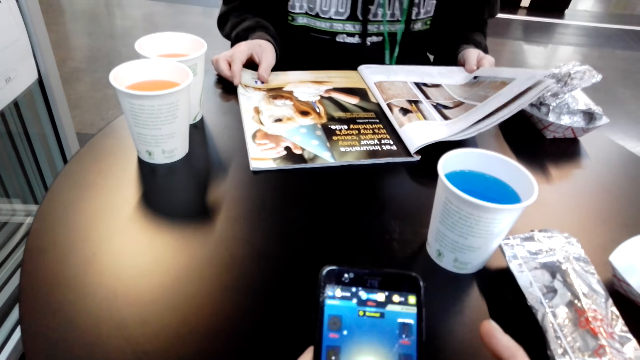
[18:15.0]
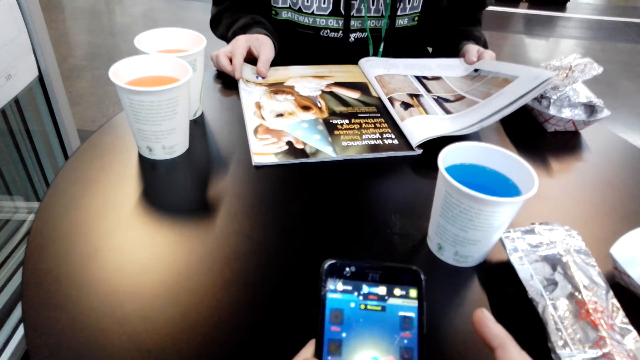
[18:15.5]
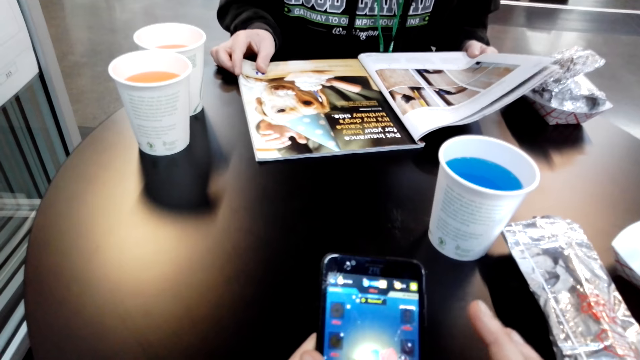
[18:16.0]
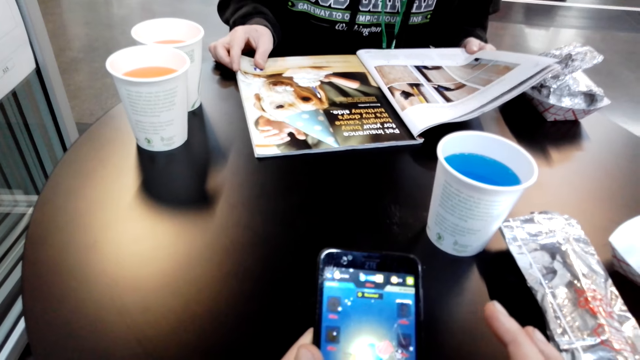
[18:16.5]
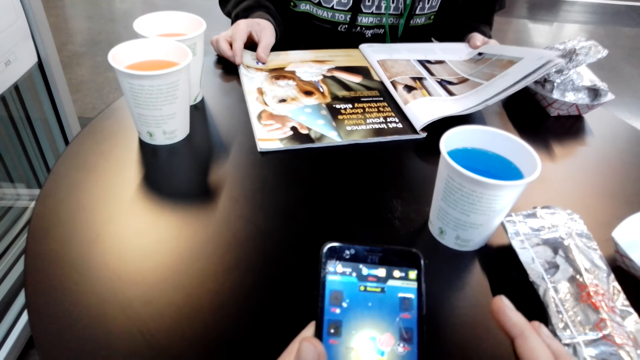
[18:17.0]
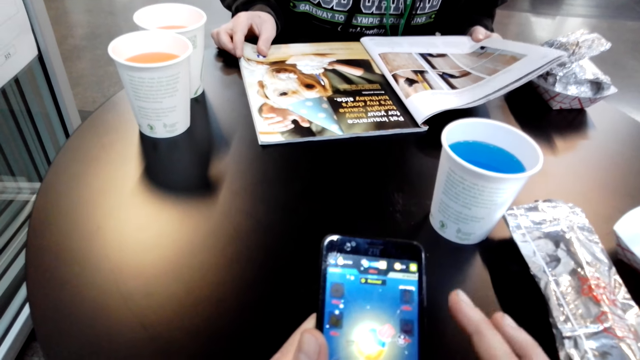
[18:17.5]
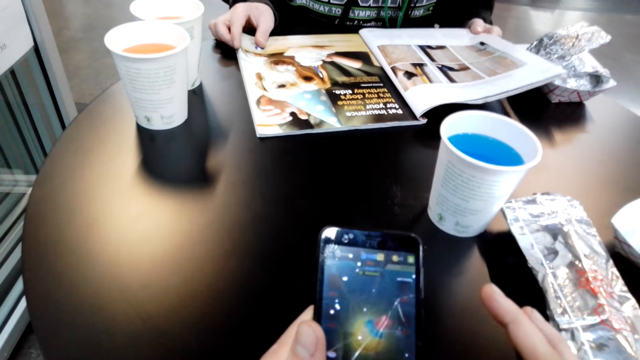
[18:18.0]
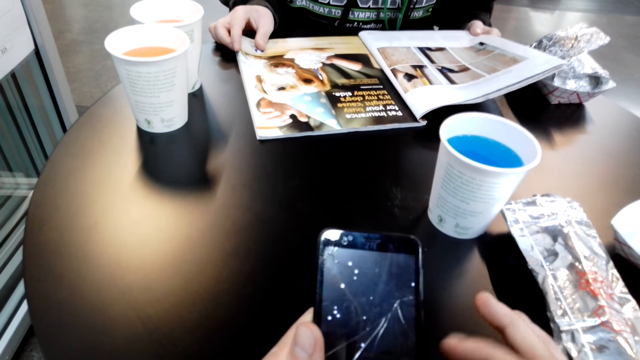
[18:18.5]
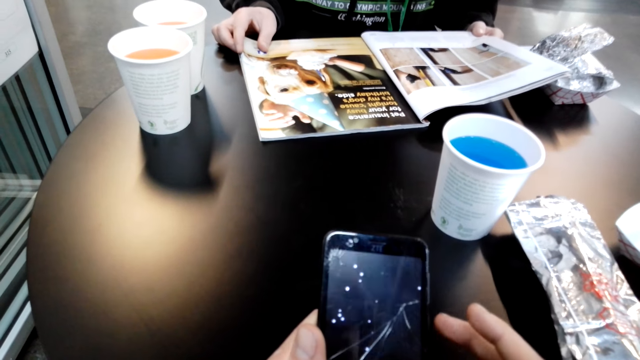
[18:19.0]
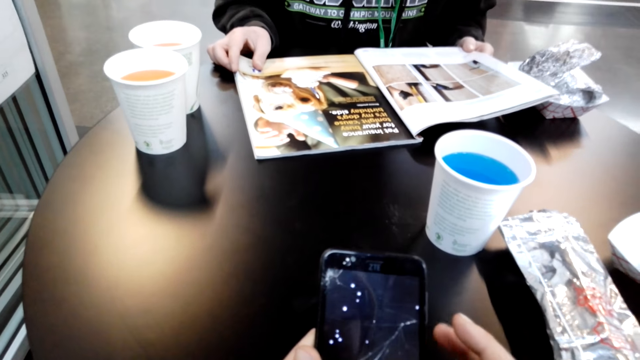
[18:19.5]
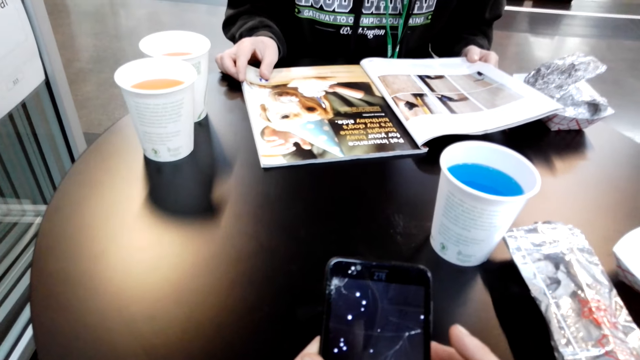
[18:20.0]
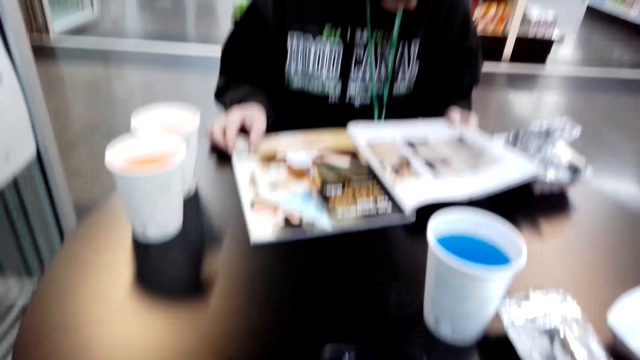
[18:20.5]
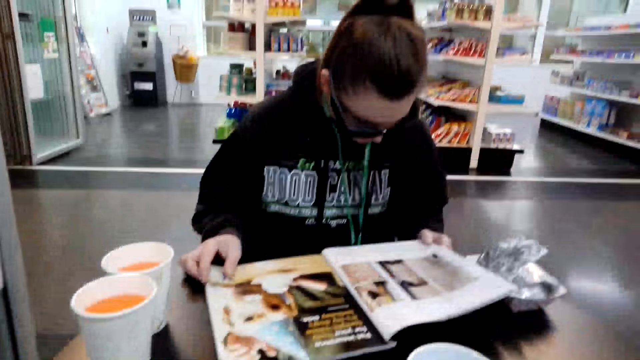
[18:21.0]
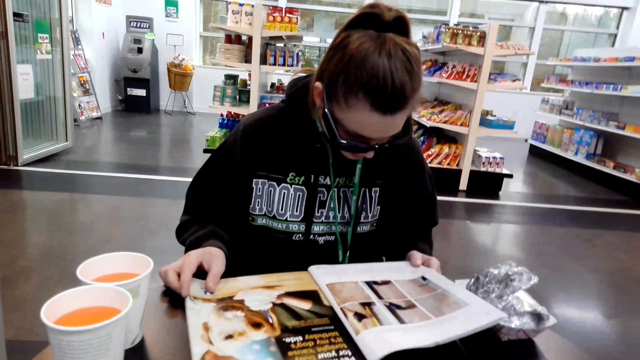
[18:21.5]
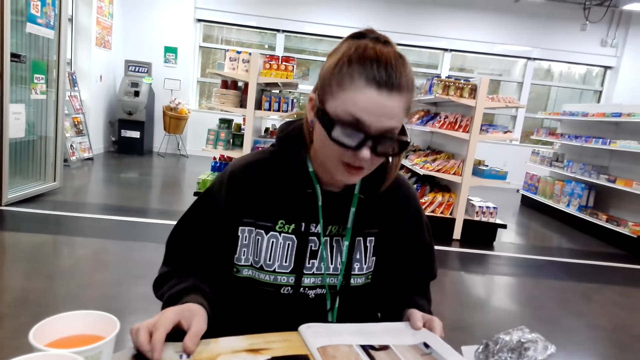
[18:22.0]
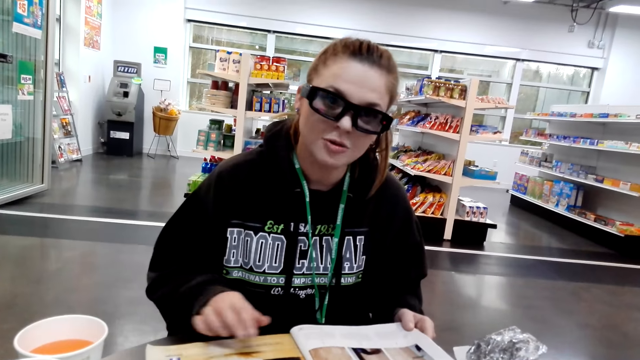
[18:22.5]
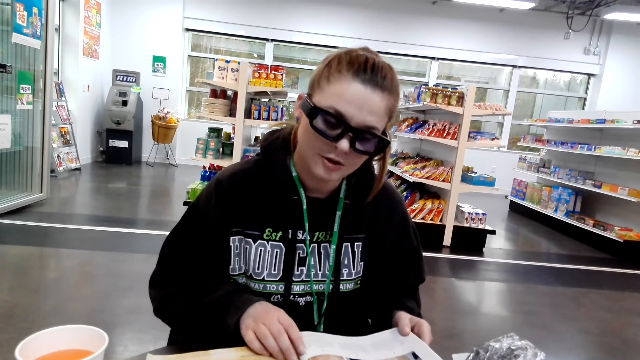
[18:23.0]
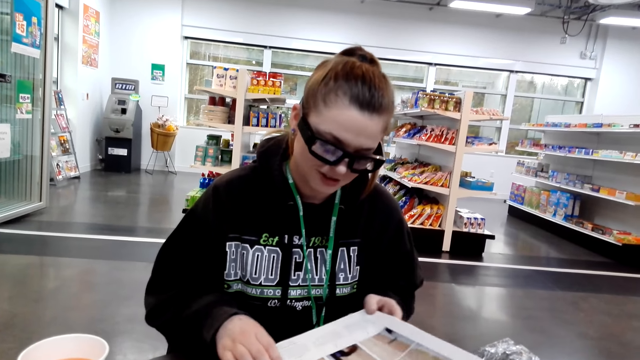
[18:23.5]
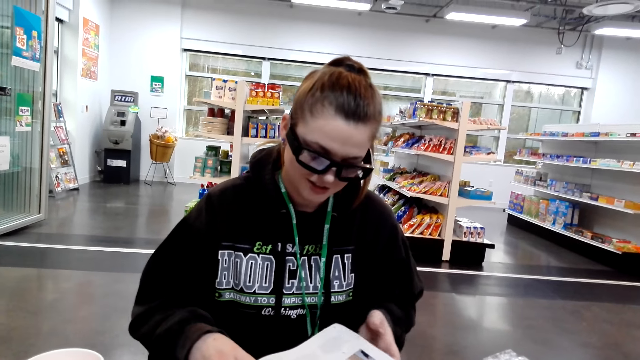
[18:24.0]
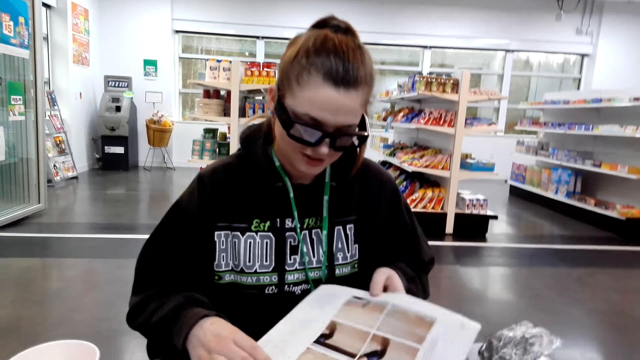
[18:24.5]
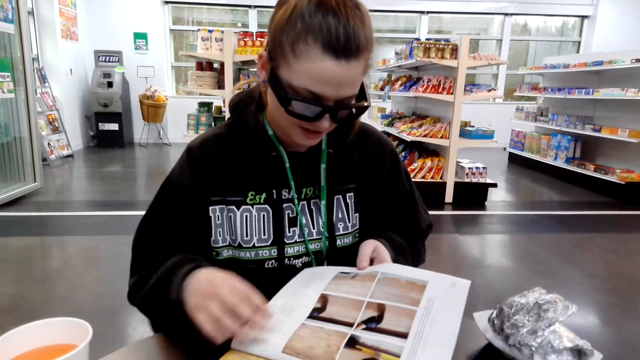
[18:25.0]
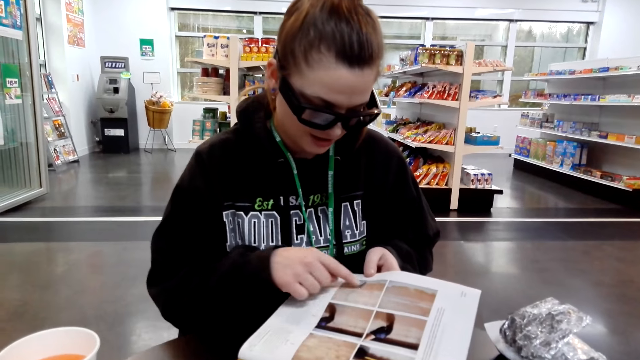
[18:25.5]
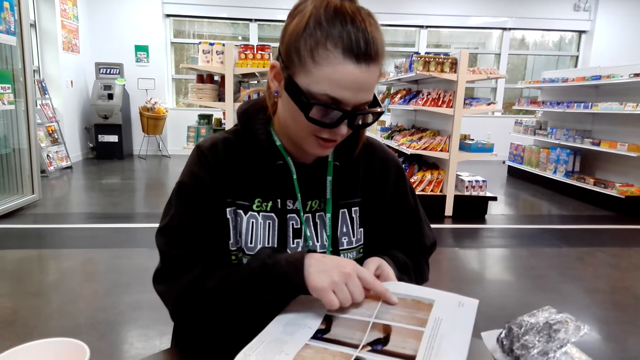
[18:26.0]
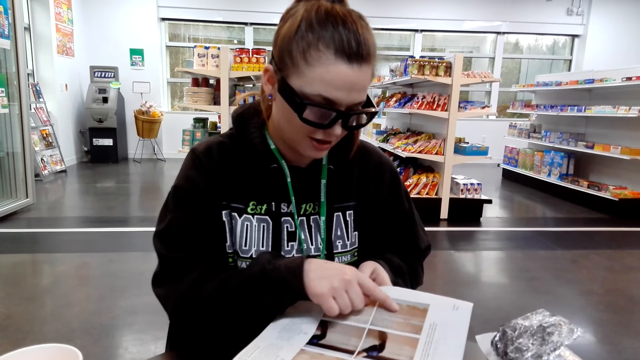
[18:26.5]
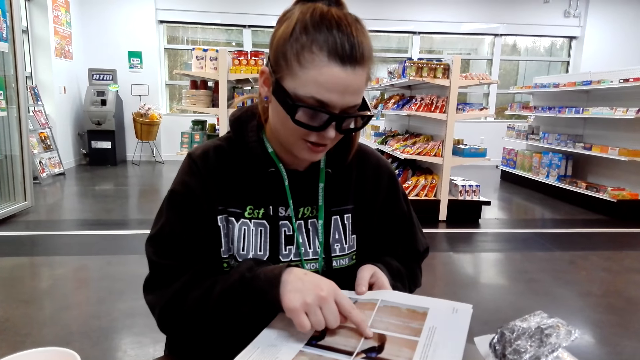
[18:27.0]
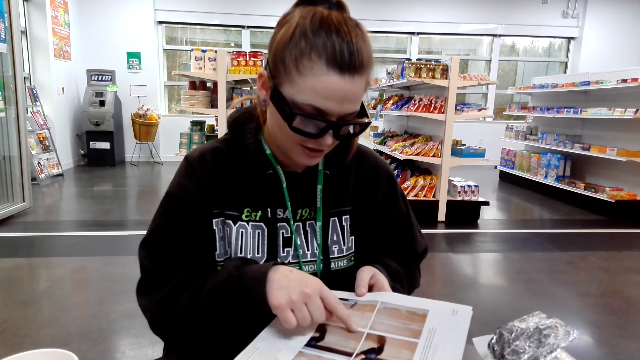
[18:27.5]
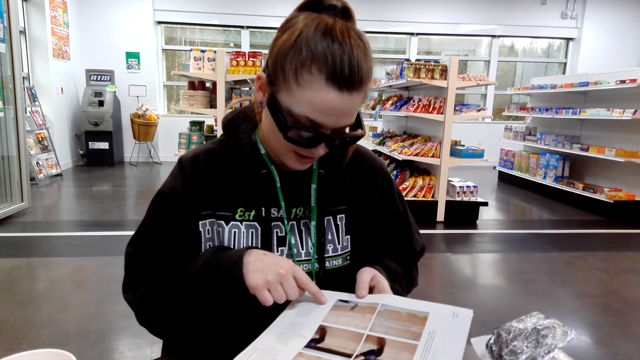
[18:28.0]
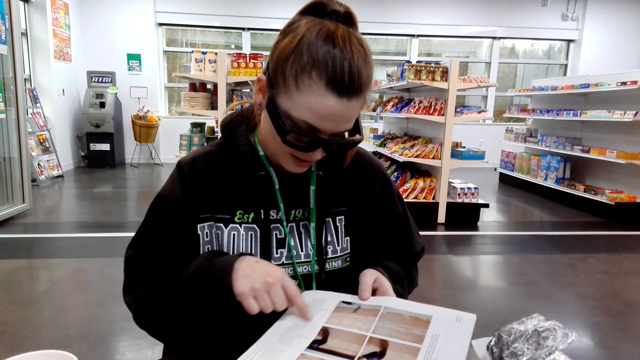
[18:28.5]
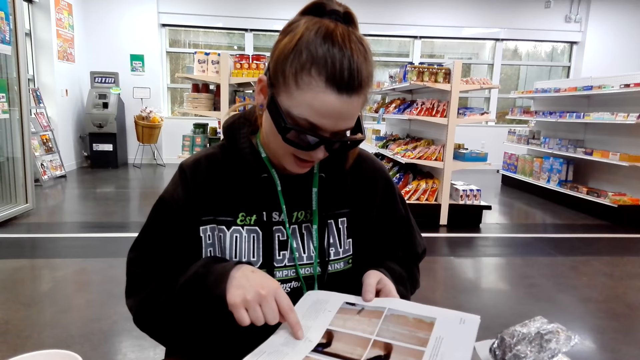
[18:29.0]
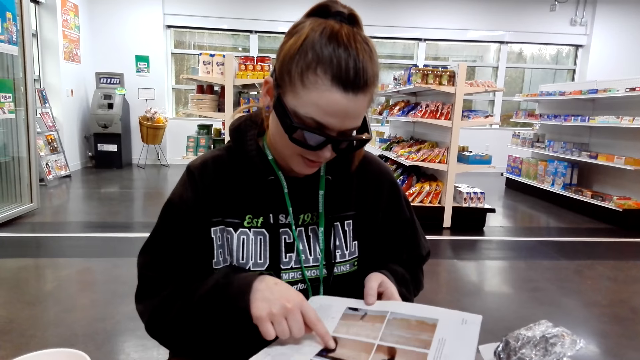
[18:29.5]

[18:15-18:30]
The camera wearer uses a phone. They hold the phone in the hands. A woman interacts with the camera wearer. The woman peruses a magazine on the table.

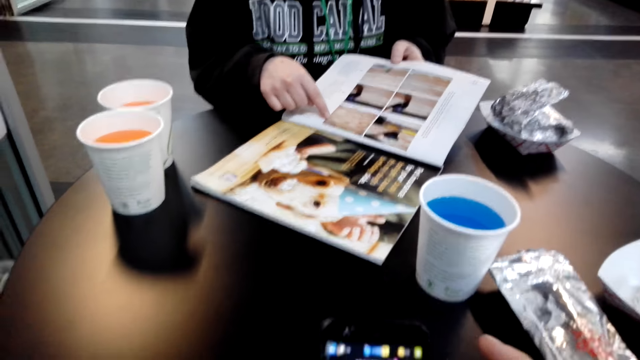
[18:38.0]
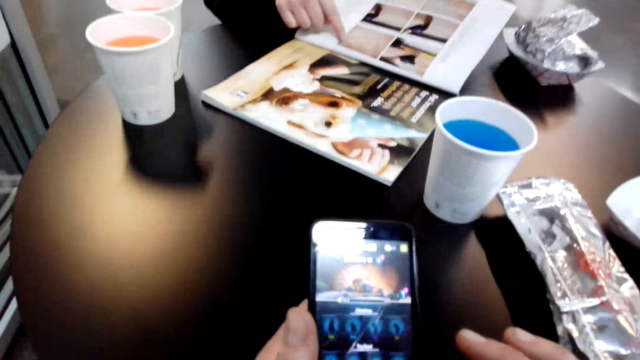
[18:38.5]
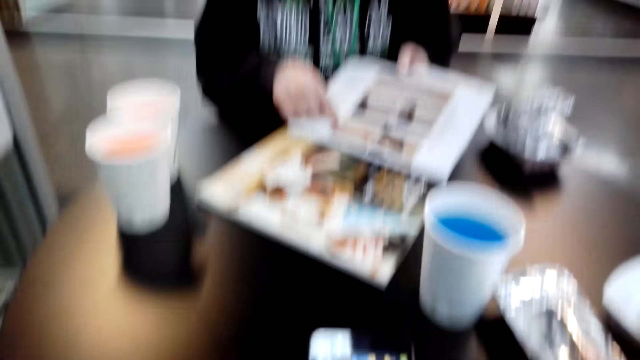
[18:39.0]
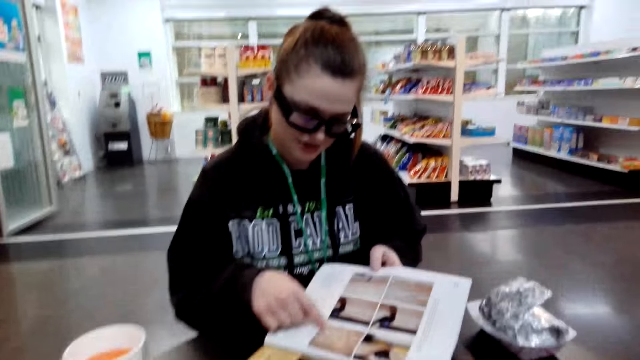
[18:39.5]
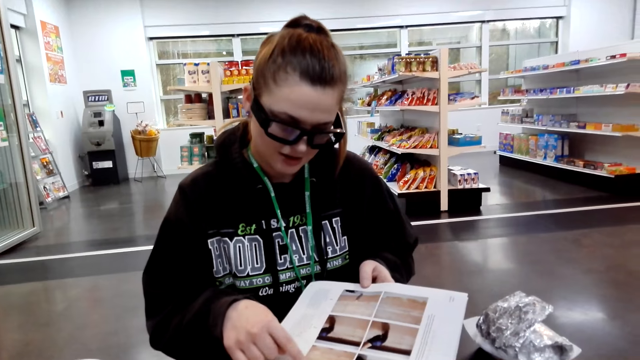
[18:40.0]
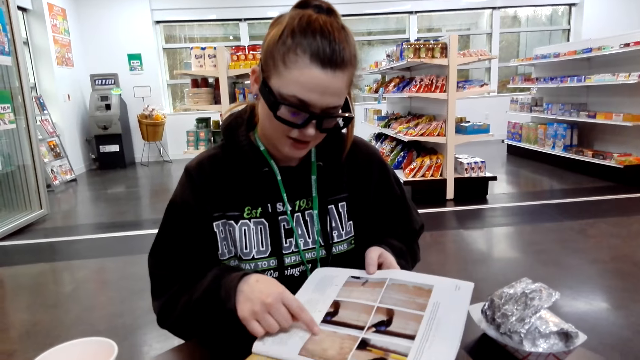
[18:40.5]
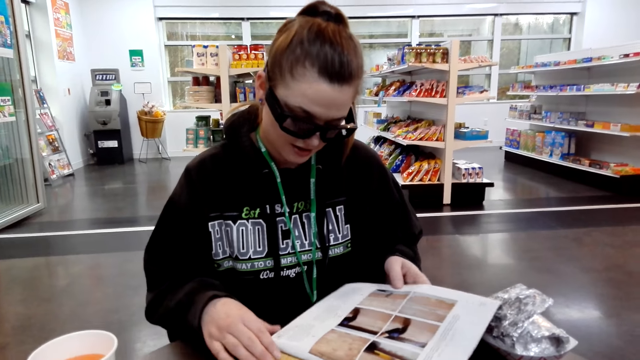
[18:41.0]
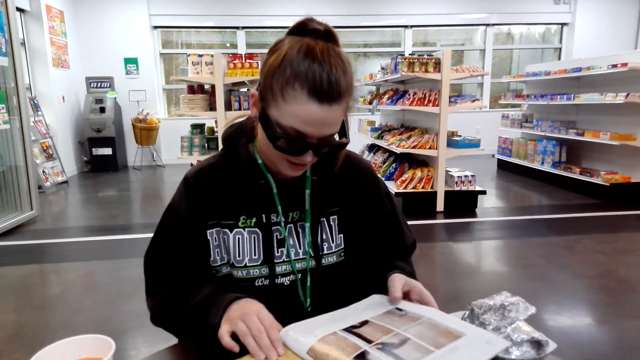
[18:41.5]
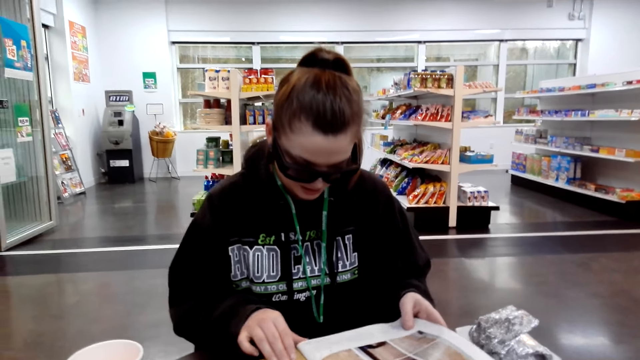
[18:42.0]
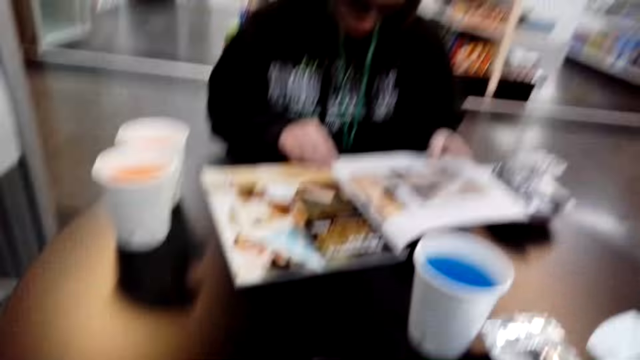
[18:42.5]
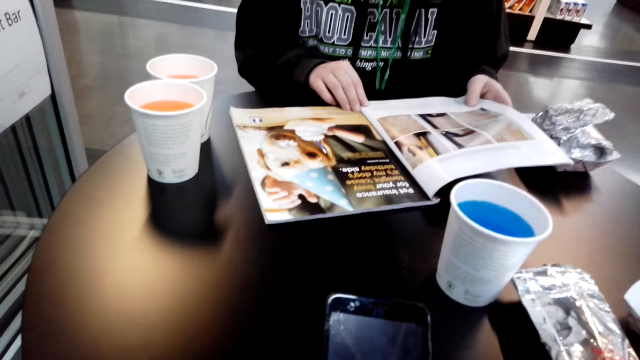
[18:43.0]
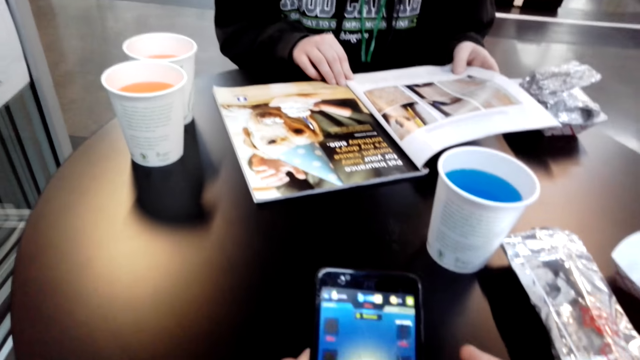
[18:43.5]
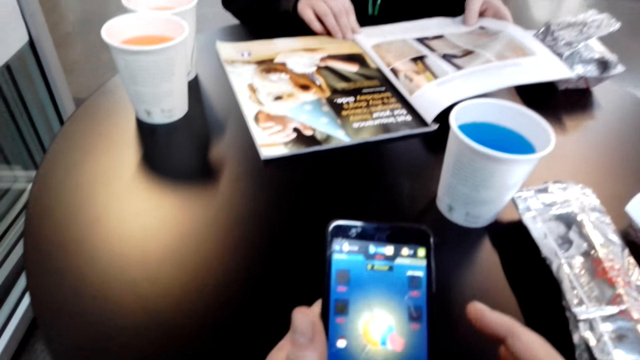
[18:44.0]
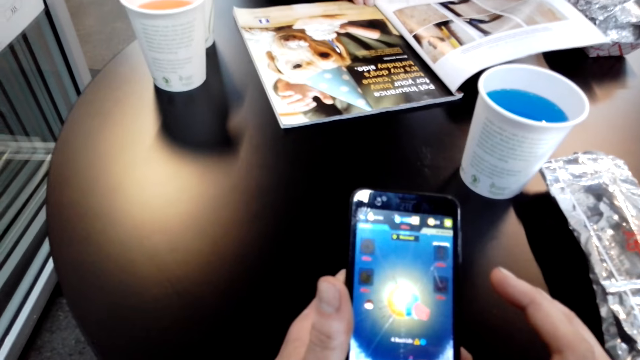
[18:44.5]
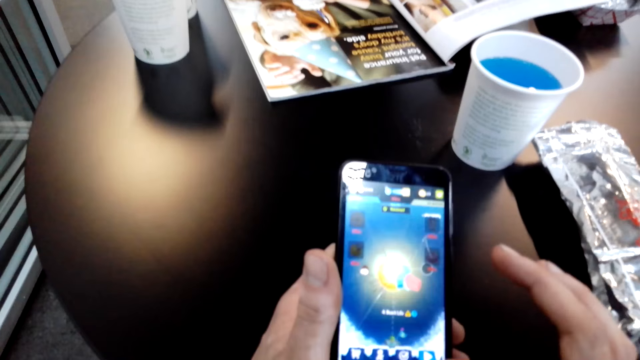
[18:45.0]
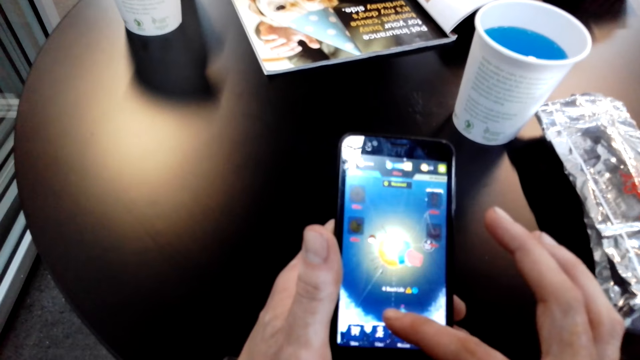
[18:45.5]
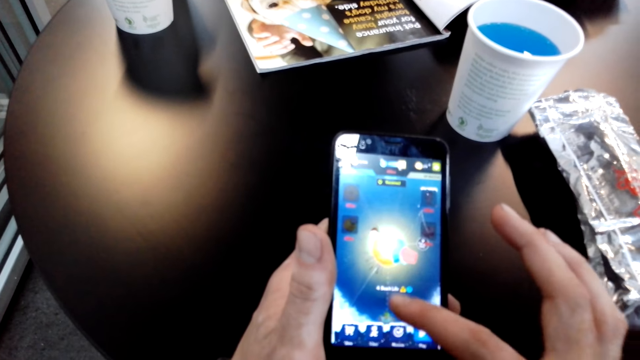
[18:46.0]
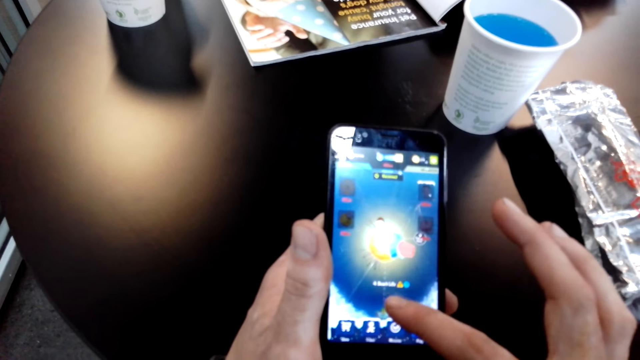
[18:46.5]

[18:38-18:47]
The camera wearer scrolls a phone. A lady checks on a magazine. The camera wearer uses the phone.
